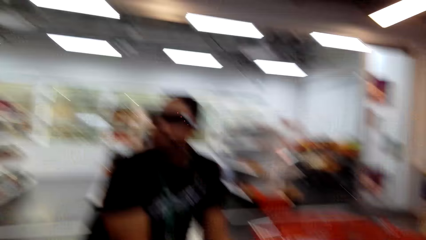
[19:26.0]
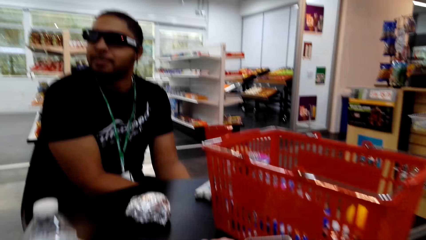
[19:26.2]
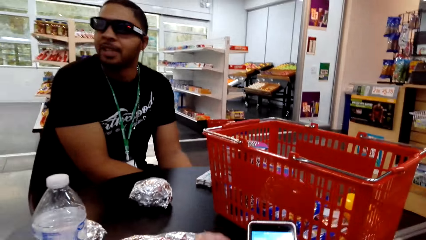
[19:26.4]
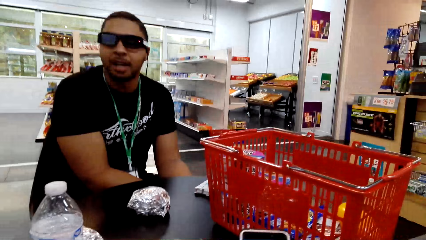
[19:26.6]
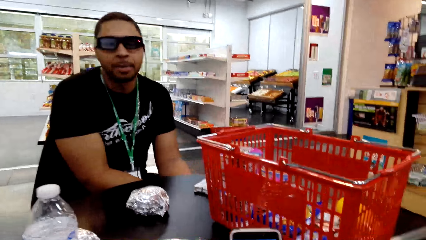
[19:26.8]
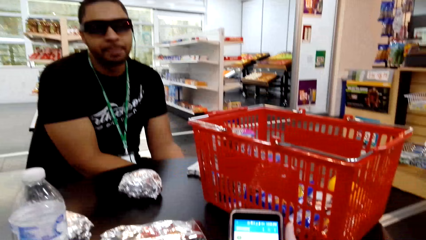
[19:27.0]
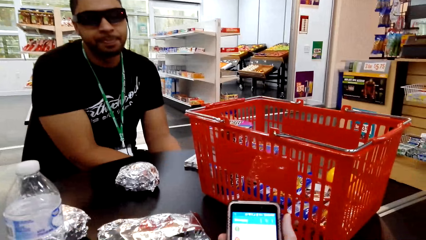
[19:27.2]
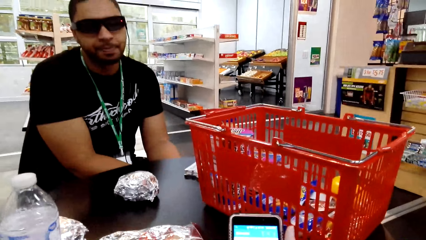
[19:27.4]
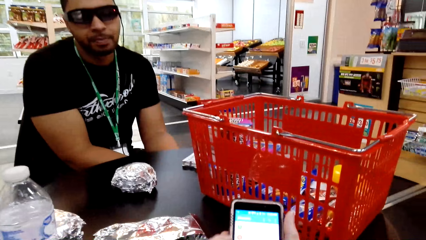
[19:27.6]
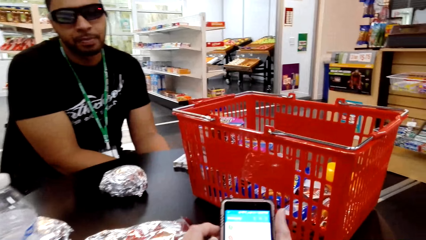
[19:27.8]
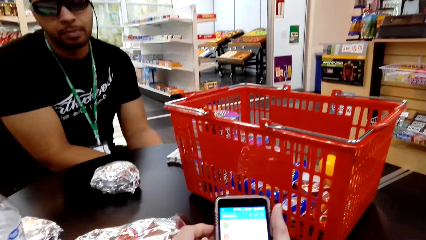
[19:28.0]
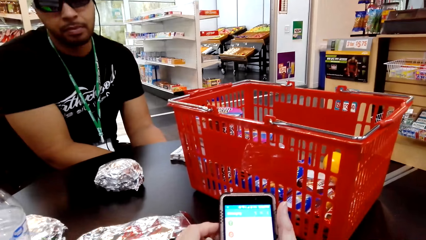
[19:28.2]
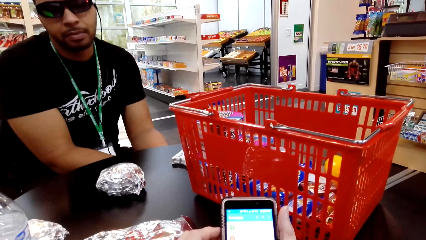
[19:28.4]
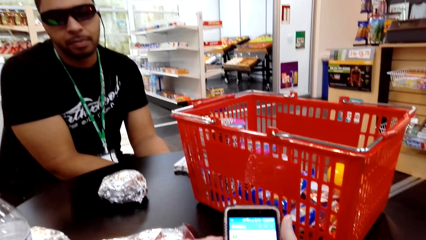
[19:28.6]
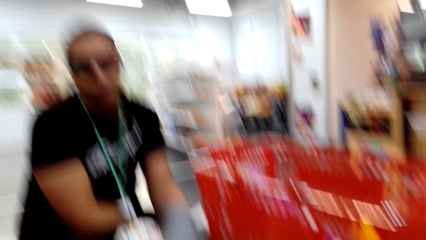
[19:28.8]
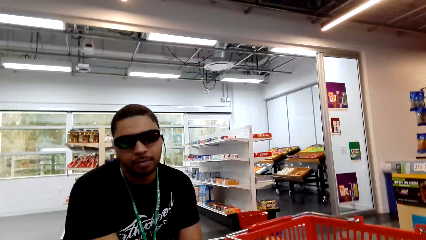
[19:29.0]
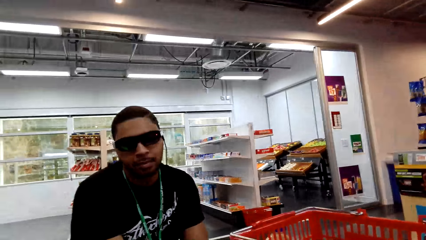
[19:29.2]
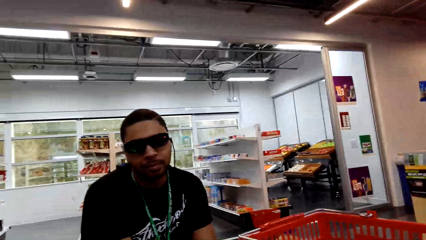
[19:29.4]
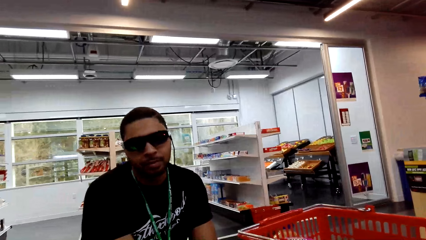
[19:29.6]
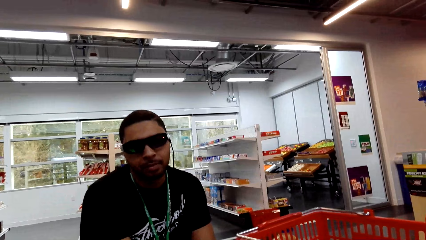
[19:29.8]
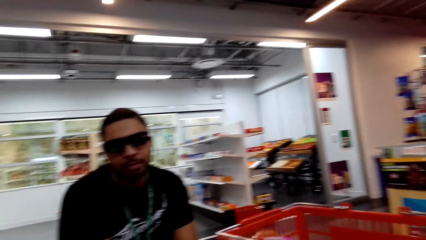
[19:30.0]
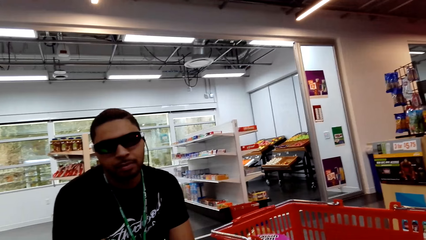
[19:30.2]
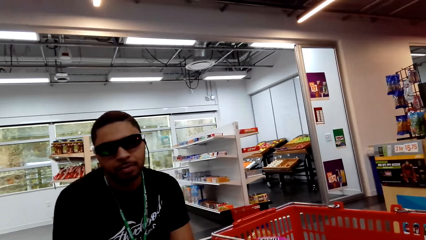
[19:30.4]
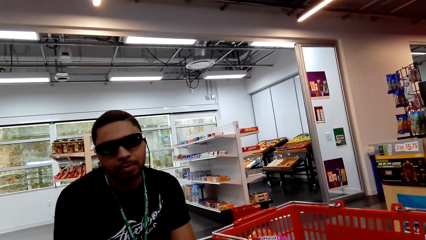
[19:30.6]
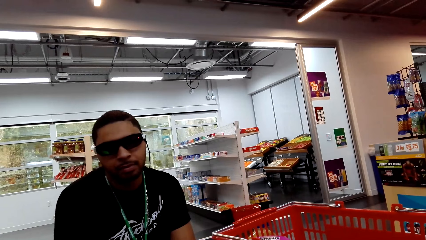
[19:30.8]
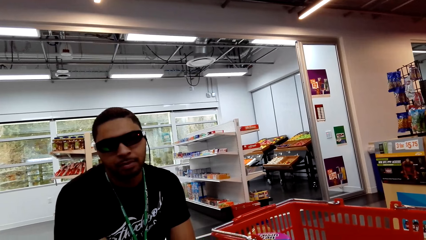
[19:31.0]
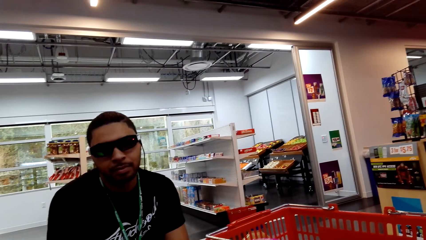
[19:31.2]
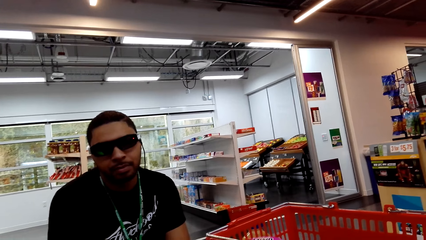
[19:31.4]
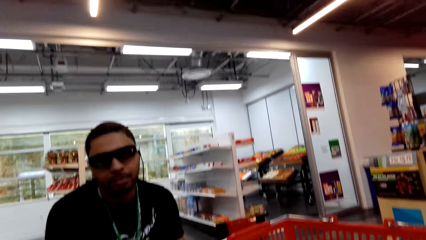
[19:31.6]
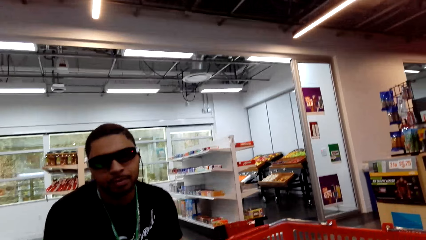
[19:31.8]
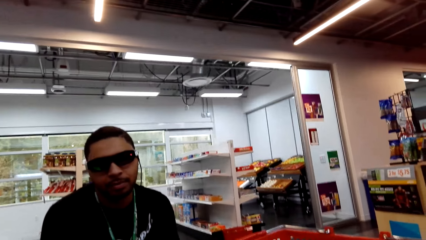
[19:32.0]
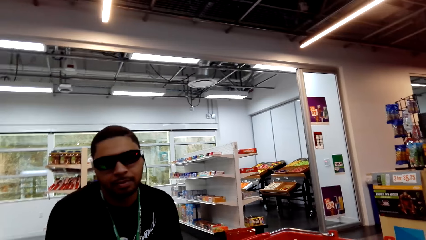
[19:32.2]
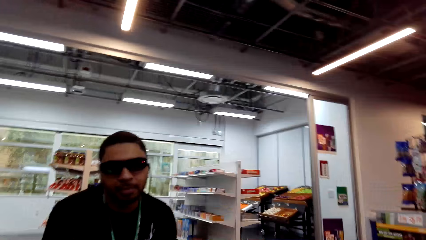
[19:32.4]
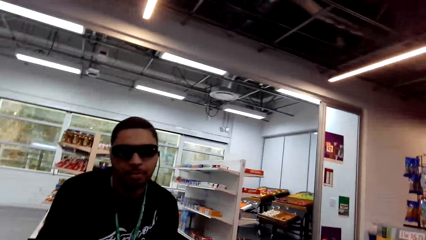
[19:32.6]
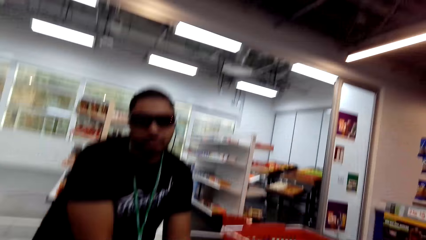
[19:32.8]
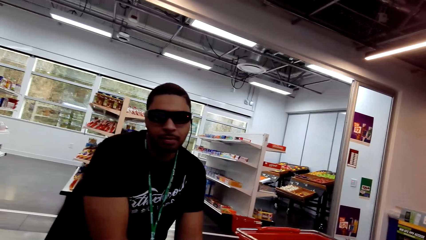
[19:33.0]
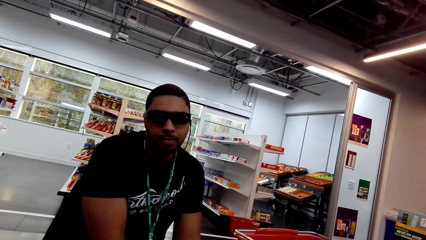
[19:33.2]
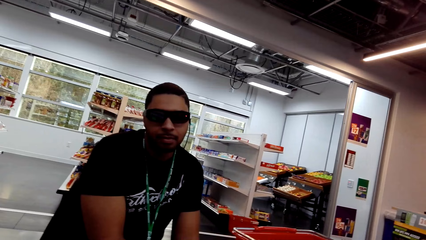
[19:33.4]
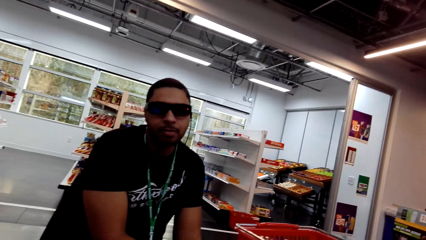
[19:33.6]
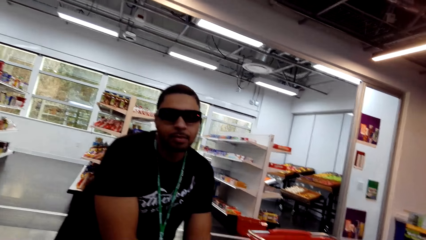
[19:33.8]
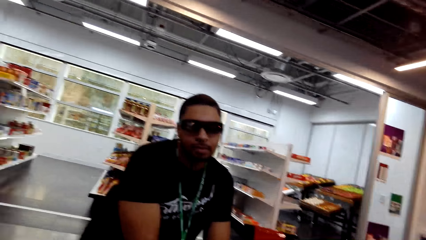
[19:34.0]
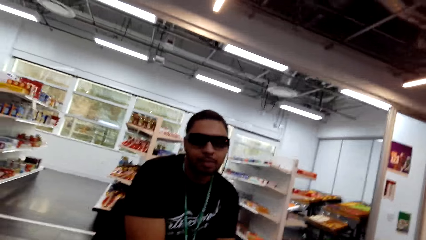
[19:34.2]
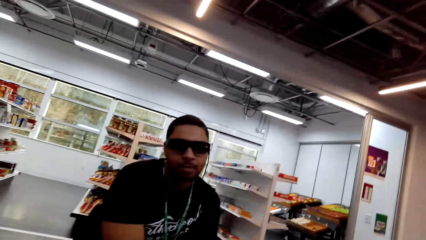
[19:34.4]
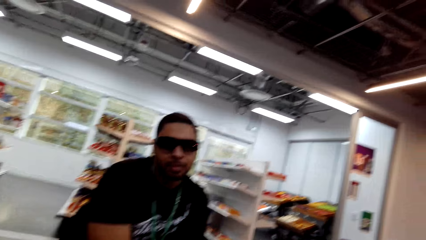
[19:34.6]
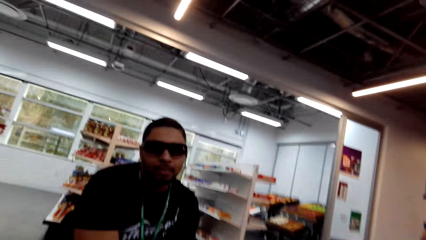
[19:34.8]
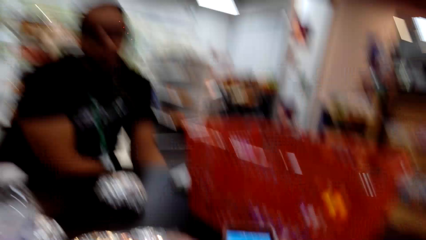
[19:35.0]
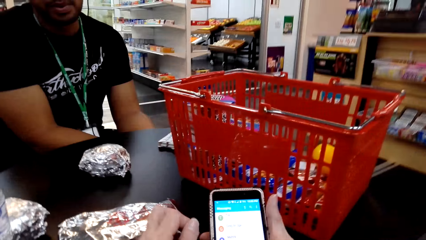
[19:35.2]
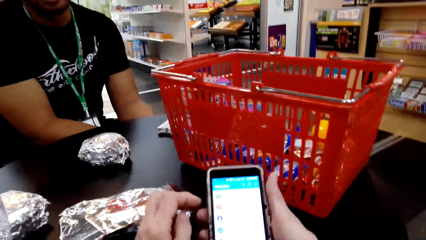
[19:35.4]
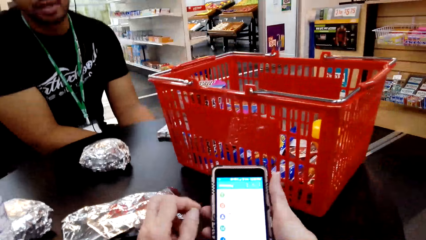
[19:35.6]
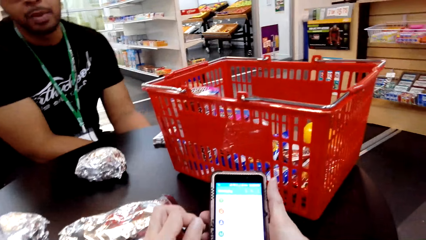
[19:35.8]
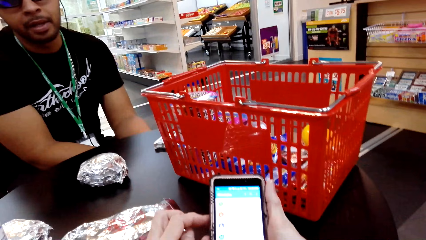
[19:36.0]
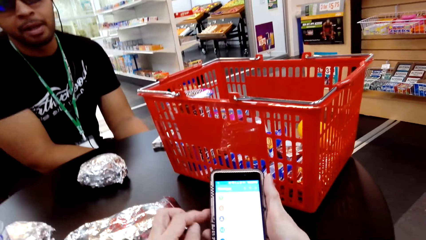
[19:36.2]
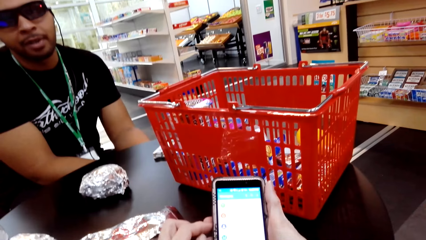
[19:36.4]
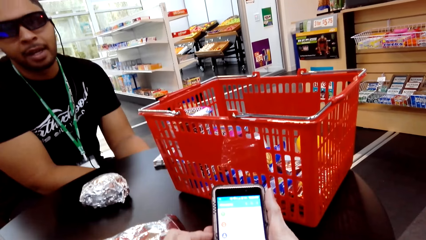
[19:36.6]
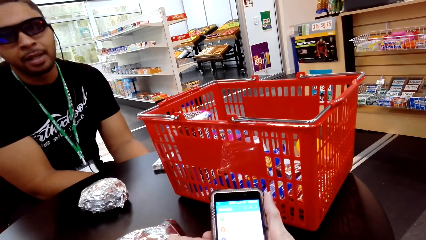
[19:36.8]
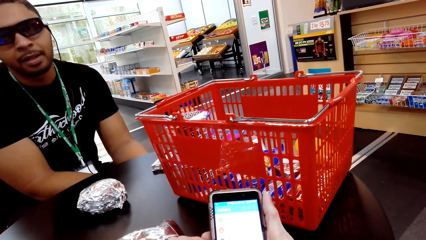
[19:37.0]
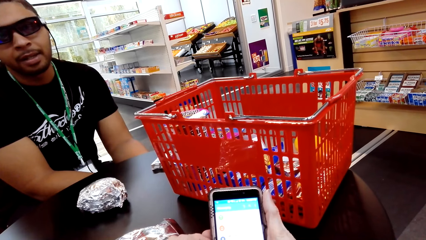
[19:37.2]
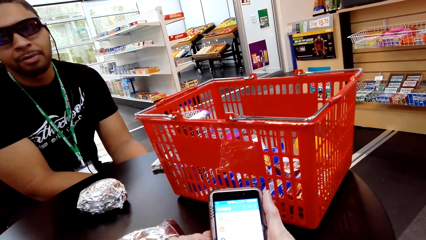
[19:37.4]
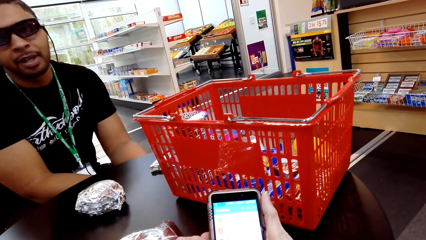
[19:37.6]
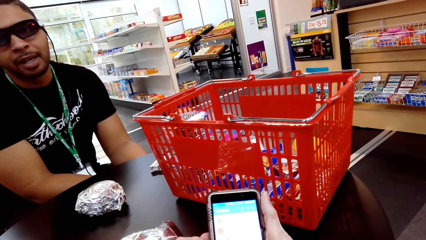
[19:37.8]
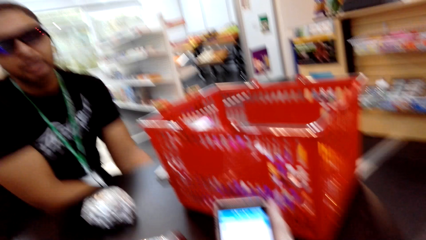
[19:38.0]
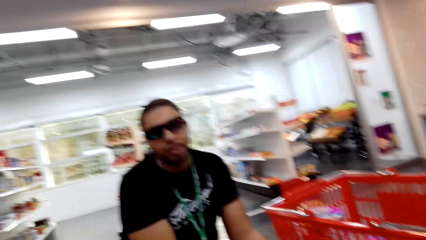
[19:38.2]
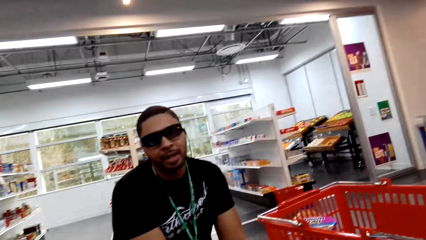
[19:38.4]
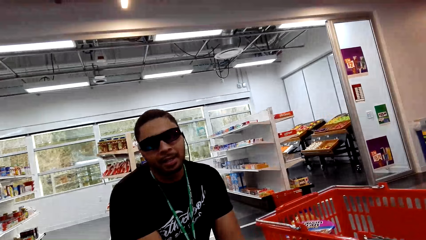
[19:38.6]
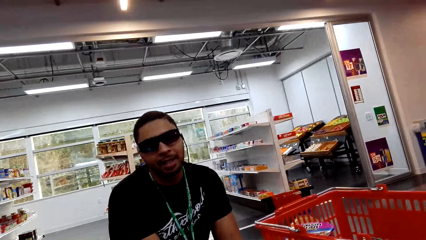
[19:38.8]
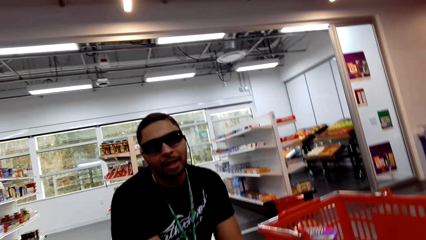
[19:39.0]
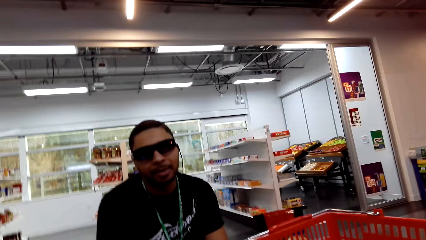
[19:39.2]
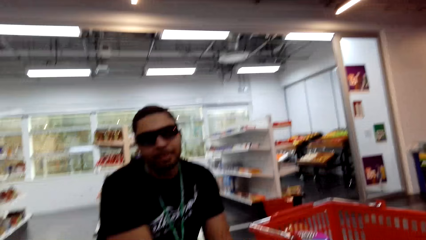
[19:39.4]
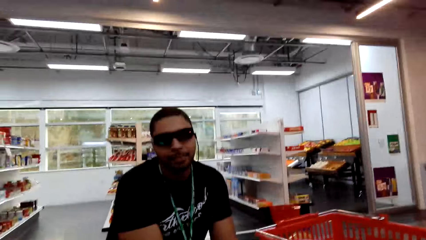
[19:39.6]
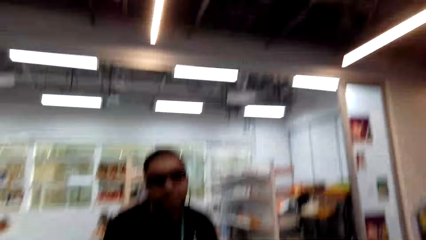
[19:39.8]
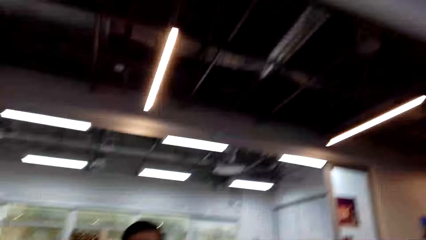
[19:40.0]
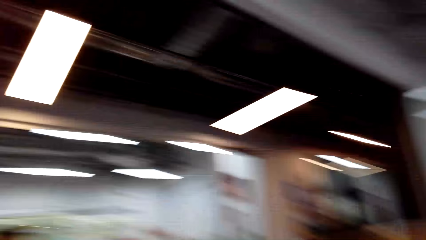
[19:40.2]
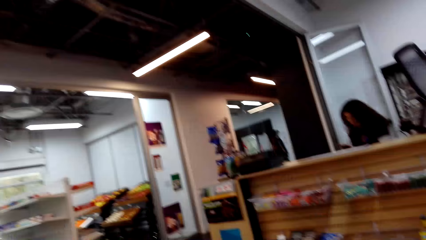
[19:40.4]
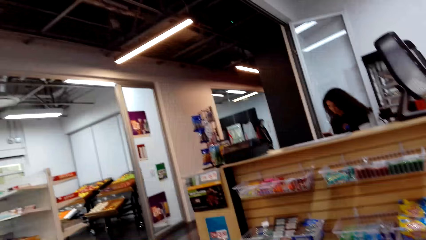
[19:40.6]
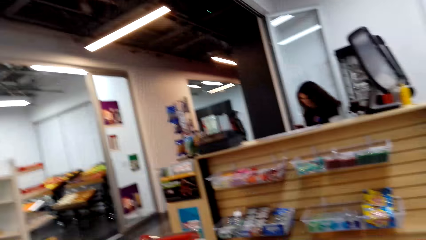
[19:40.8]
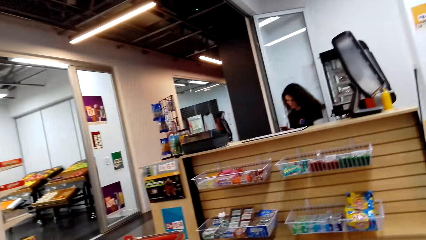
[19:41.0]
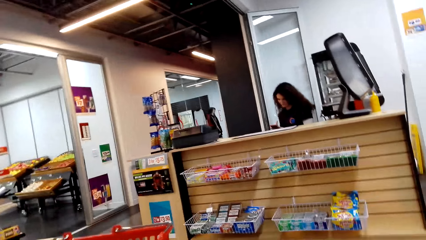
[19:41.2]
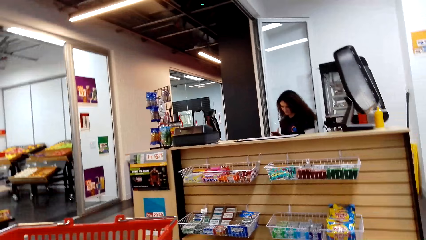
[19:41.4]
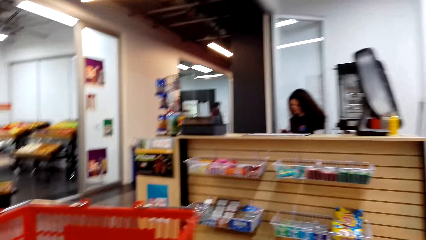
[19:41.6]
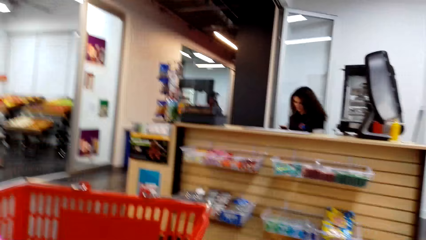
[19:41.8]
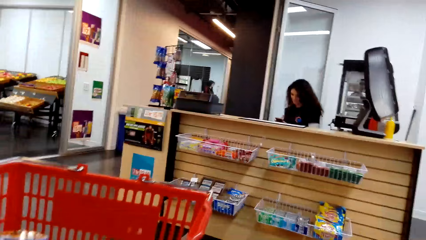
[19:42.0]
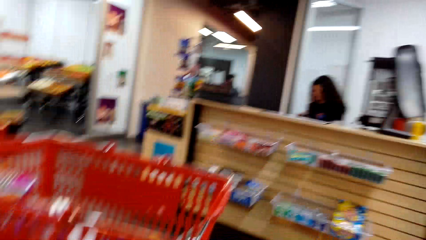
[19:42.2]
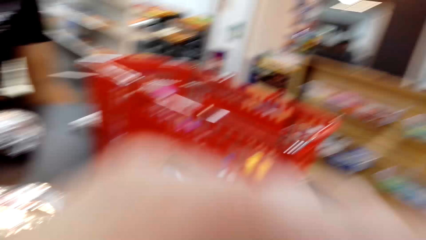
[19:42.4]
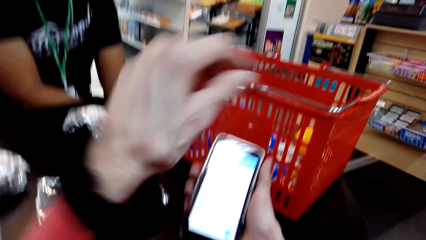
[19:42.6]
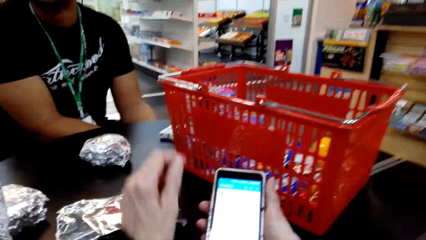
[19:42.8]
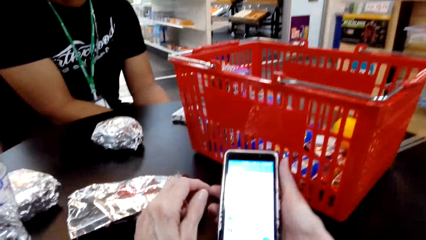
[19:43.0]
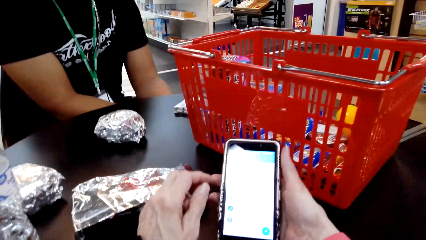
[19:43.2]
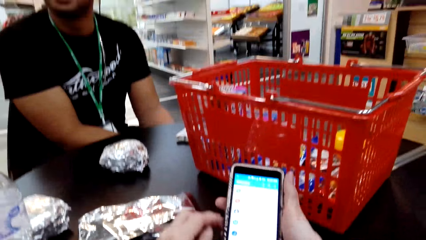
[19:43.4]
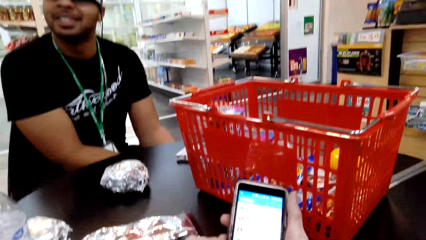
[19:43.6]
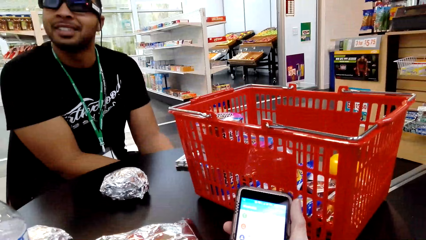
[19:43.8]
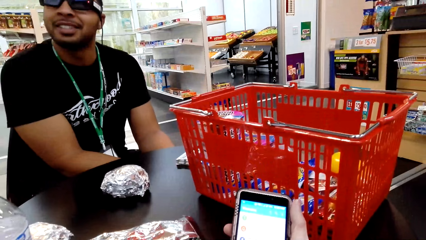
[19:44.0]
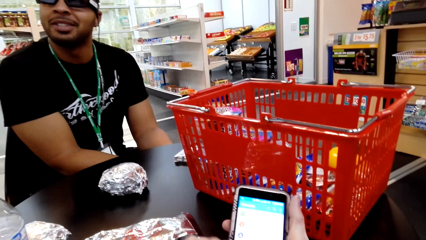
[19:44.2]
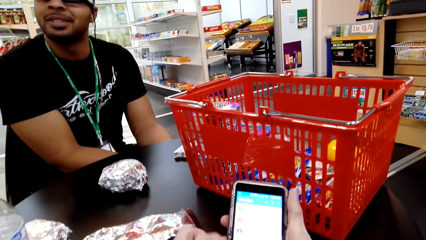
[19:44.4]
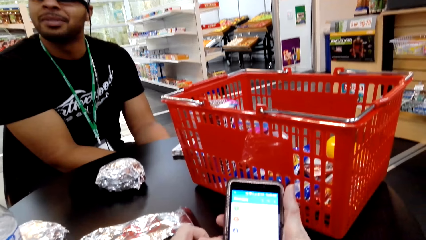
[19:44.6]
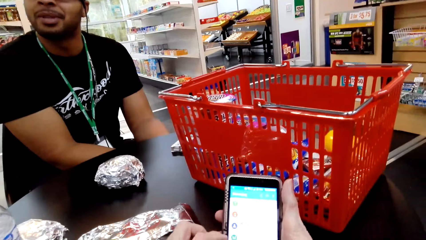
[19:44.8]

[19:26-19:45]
The camera wearer operates a phone. They hold the cellphone. They dialogue with a man. They dialogue with the man again. They look at the cellphone. They dialogue with the man. They dialogue with the man again. A cashier holds a cellphone. The camera wearer gazes at the cashier. They dialogue with the man. They dialogue with the man again. They hold the cellphone.
